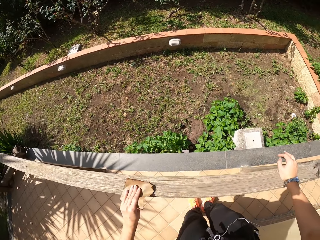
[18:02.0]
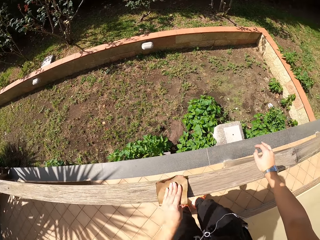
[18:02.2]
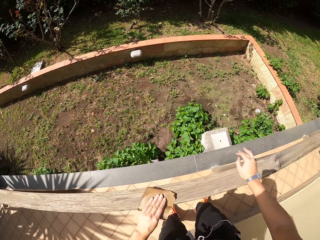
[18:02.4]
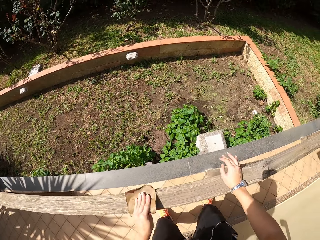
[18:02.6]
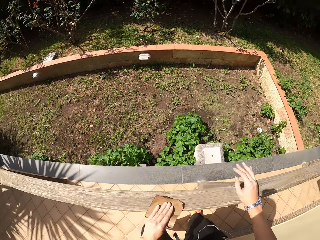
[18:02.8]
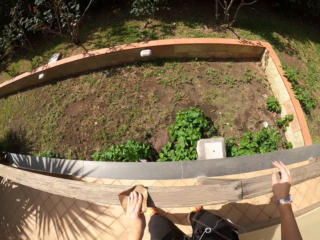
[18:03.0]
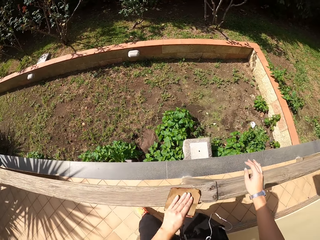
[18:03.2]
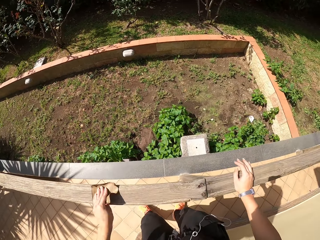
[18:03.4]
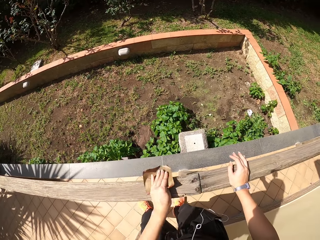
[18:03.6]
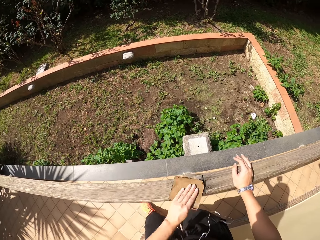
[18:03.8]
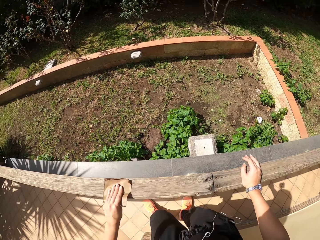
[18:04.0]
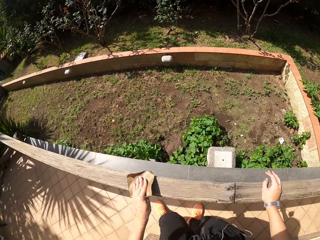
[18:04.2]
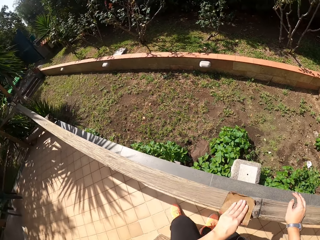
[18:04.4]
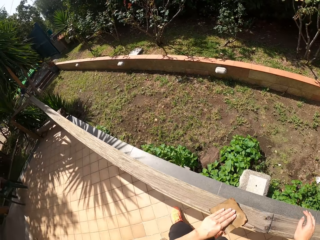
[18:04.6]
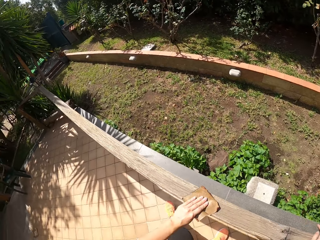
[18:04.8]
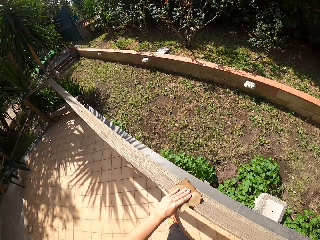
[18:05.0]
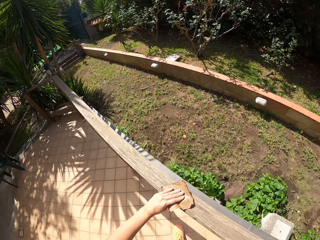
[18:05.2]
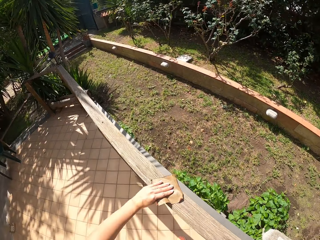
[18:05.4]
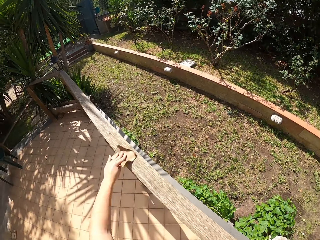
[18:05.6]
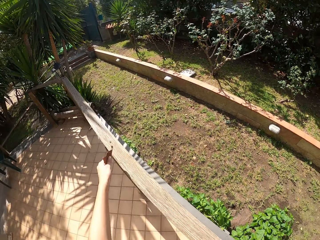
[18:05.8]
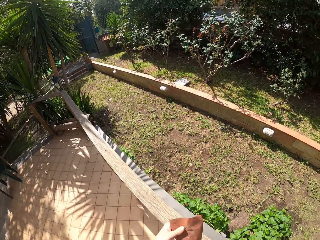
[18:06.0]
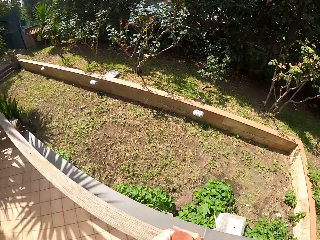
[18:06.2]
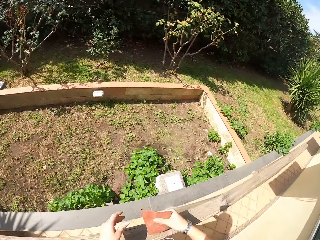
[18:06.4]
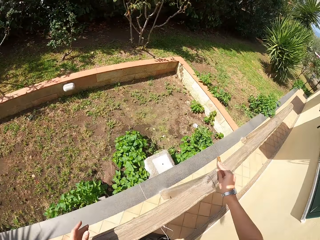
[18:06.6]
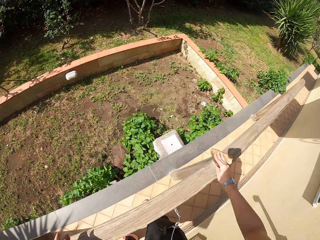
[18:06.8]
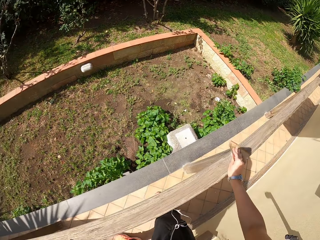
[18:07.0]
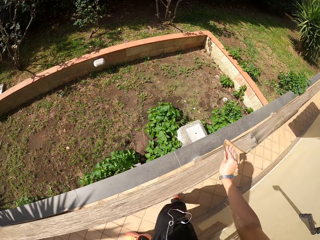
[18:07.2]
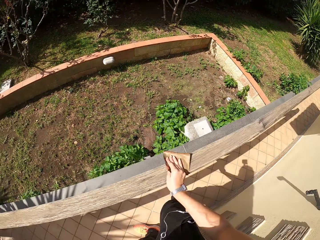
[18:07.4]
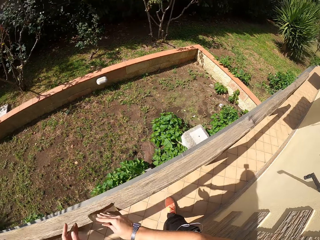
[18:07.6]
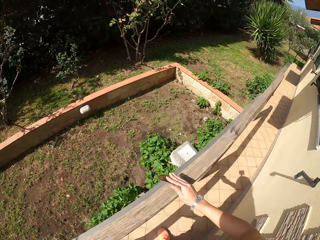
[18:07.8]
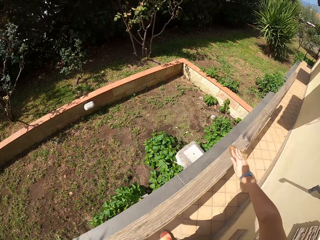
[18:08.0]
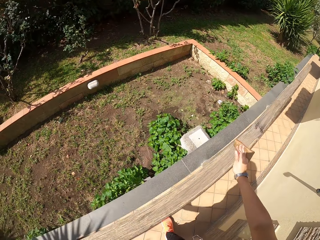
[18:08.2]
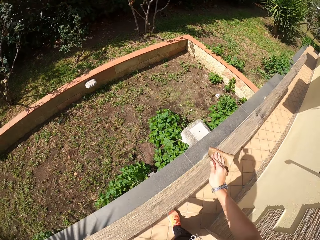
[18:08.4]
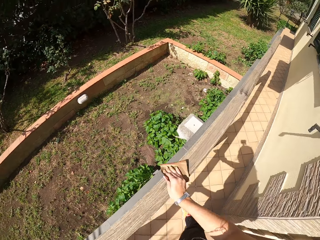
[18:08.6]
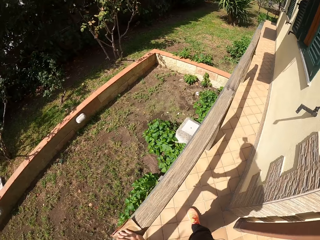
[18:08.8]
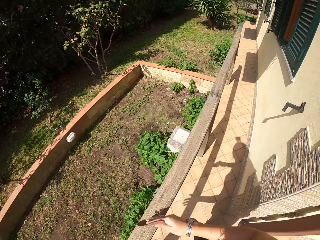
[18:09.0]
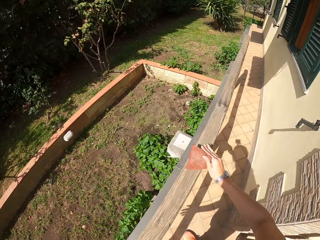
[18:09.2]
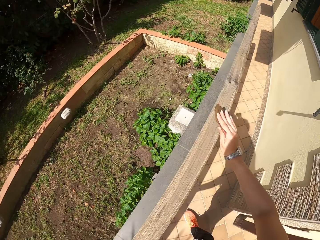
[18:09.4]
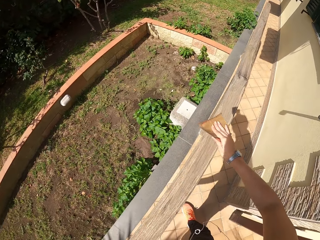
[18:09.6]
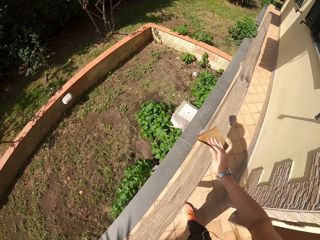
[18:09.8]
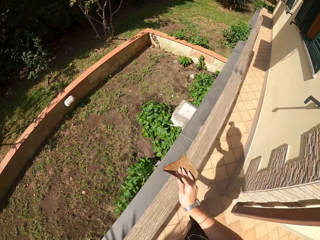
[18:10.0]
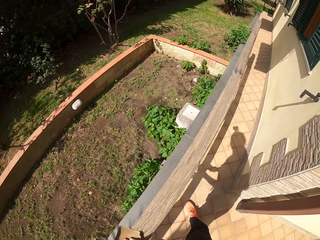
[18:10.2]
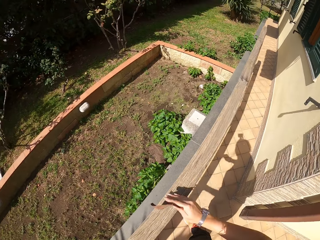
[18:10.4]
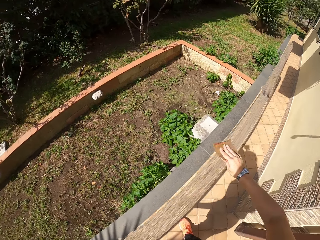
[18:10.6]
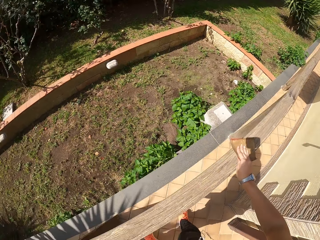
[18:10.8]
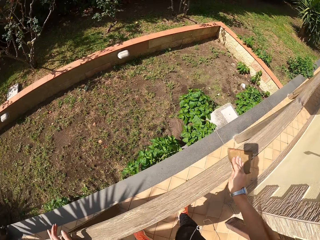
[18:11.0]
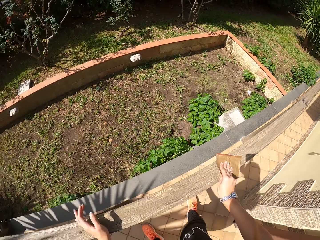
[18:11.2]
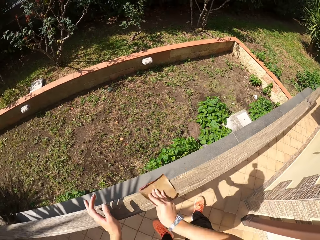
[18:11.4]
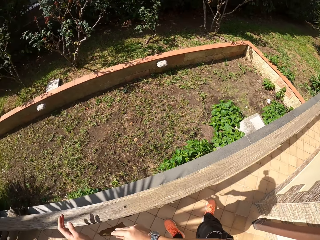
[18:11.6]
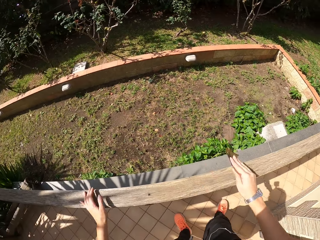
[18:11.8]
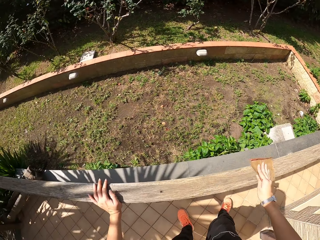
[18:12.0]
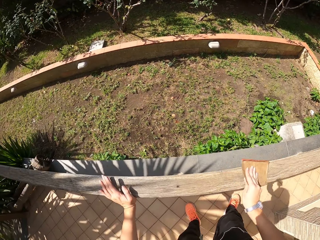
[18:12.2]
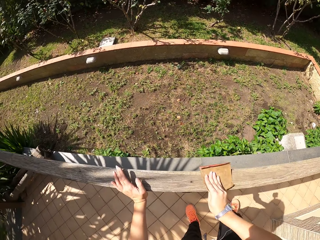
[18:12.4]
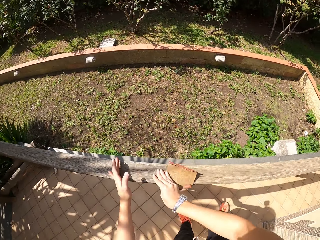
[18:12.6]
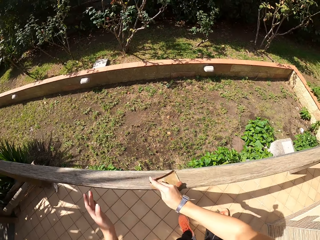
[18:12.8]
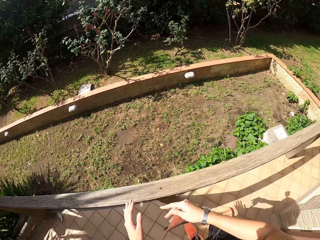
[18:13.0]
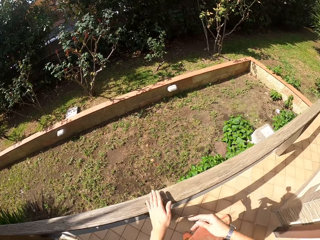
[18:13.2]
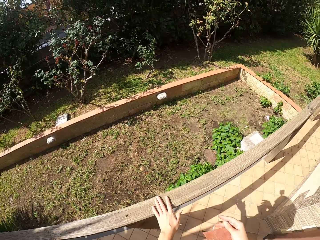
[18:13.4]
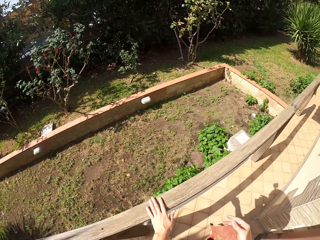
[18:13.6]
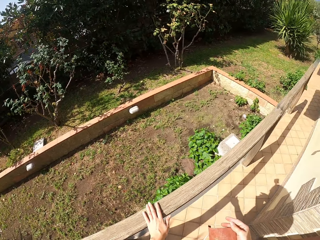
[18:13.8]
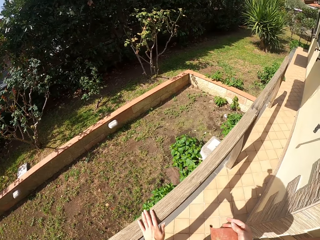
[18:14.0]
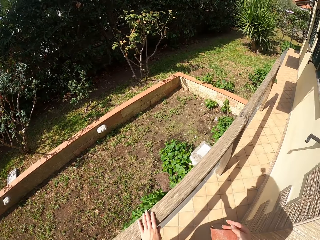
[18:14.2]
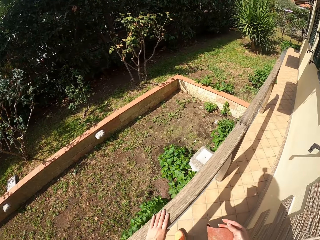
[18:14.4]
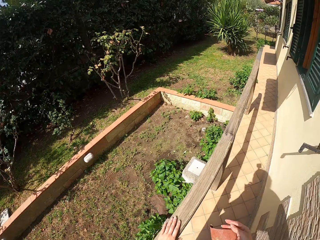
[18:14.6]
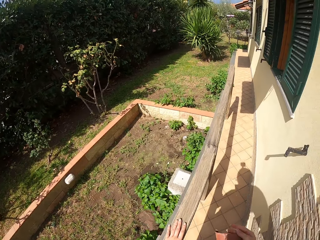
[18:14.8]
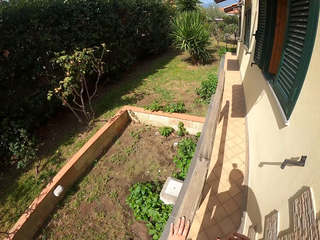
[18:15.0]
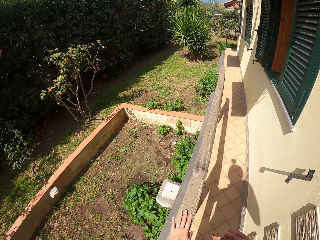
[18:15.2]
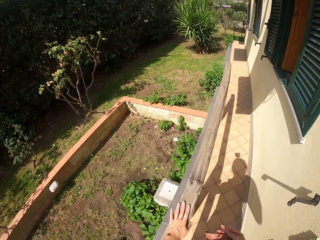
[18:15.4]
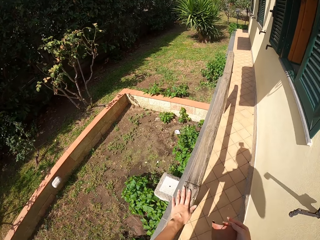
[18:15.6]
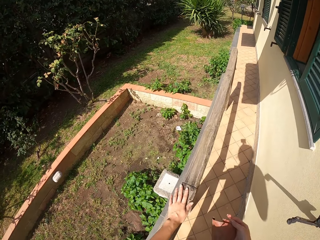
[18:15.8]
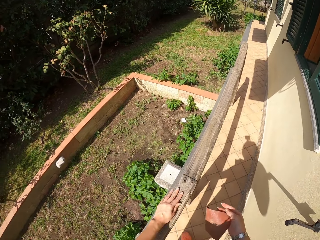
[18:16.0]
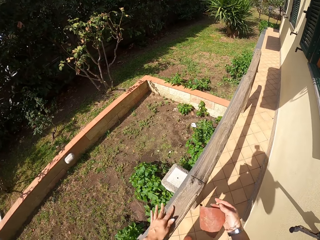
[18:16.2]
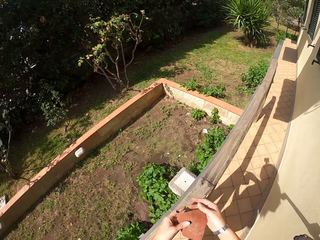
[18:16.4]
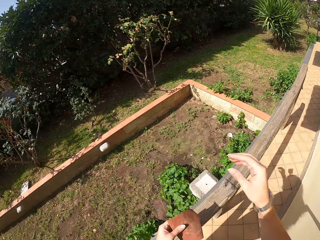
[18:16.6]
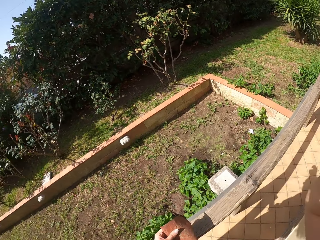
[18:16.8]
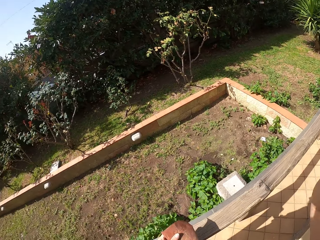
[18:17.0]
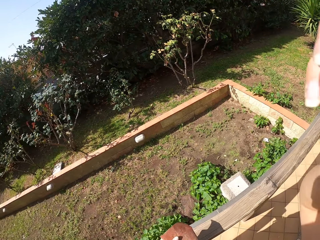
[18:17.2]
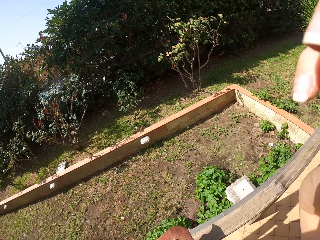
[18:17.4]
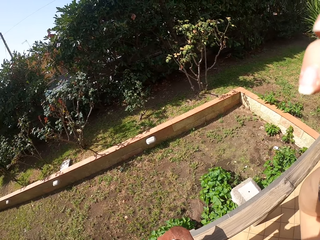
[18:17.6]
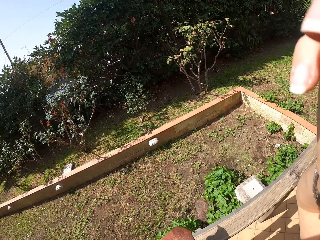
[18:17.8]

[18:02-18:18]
The camera wearer moves his right hand on the pole. He exchanges the sandpaper to his right hand. He scrubs the pole with the sandpaper. He moves his left hand on the pole. He feels the smoothness of the pole with his hand. He passes the sandpaper to the other hand. He touches his glasses.
